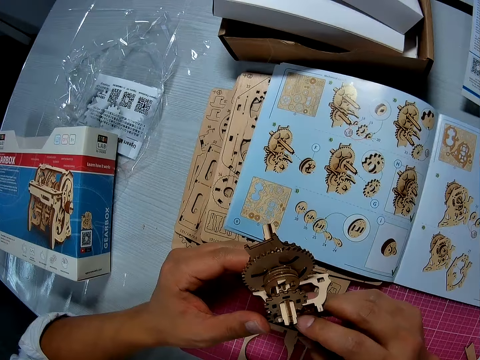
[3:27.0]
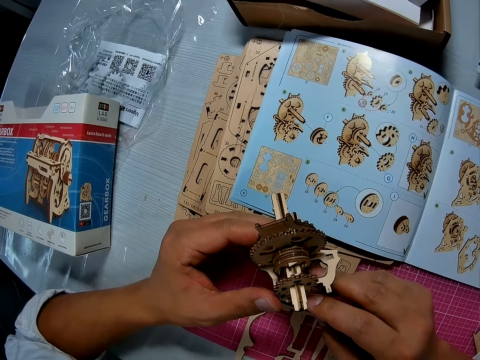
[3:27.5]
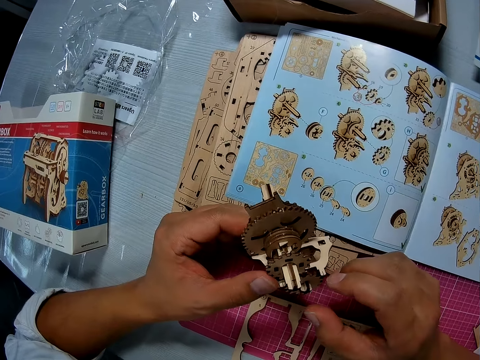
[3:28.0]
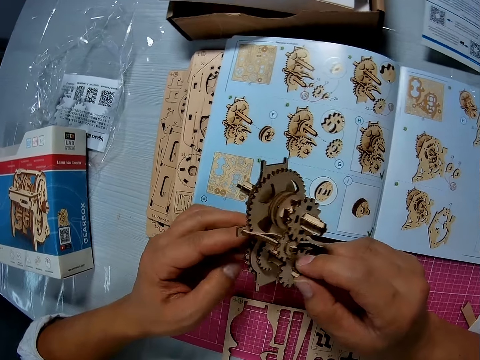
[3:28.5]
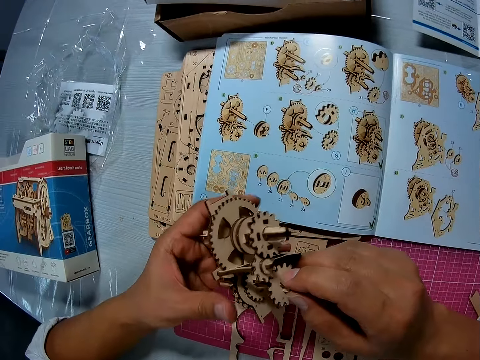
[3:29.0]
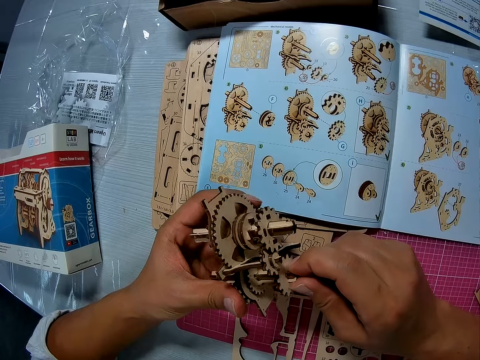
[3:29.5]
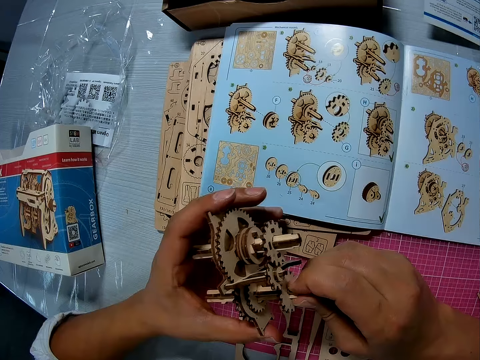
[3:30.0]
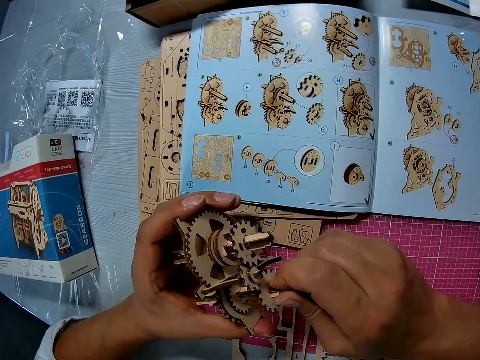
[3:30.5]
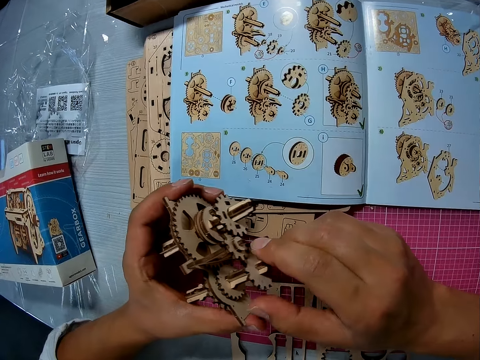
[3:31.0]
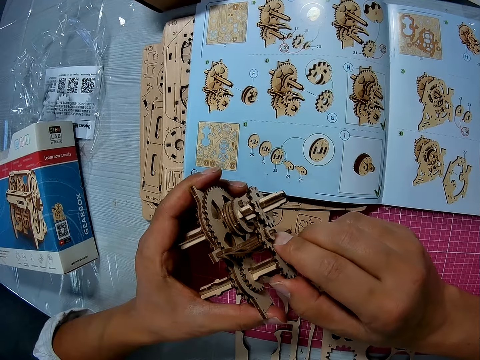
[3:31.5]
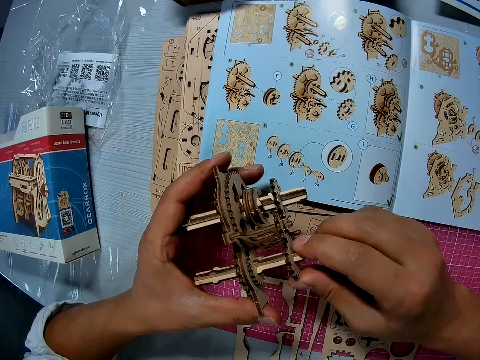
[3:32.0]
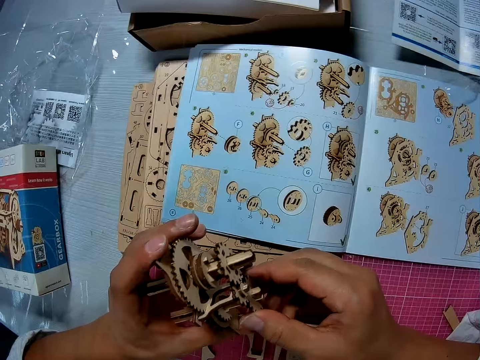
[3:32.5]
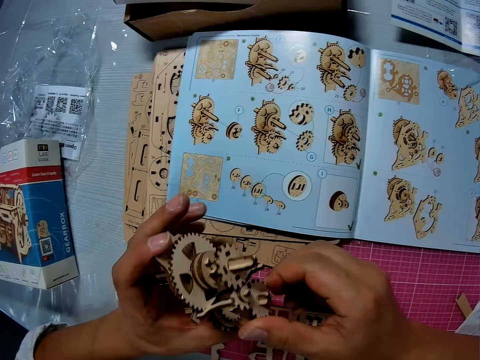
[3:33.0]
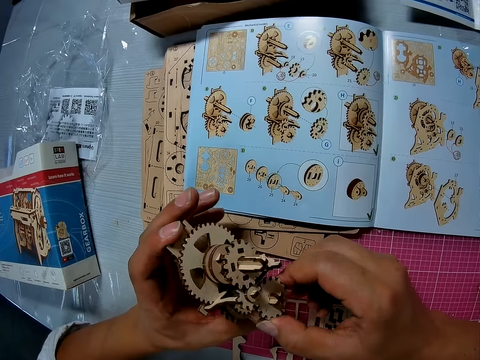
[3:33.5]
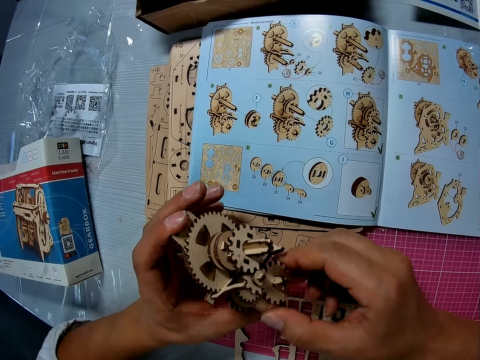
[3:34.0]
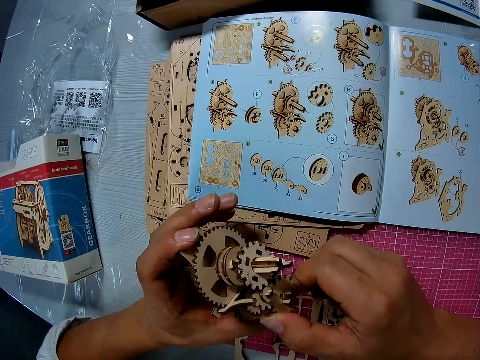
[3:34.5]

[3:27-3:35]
The camera wearer fixes the stem gear.

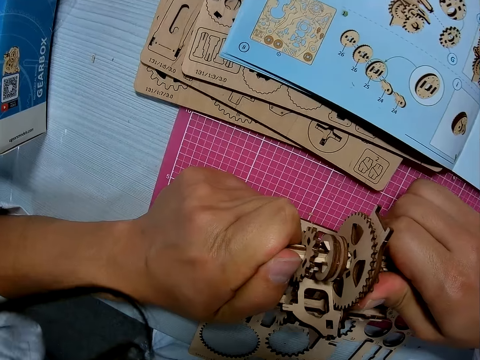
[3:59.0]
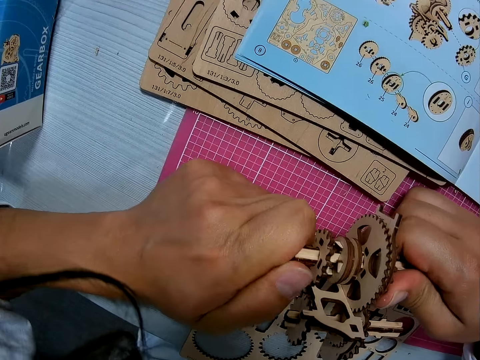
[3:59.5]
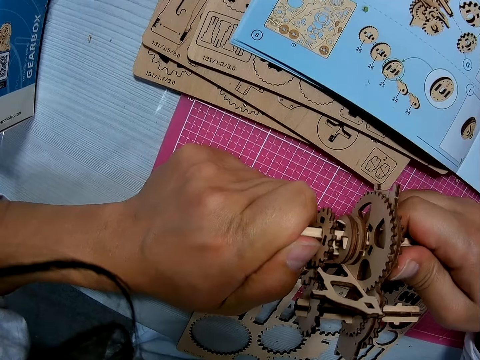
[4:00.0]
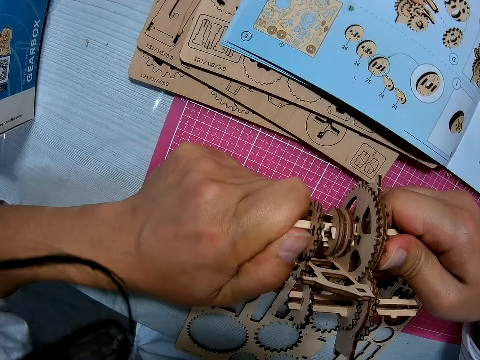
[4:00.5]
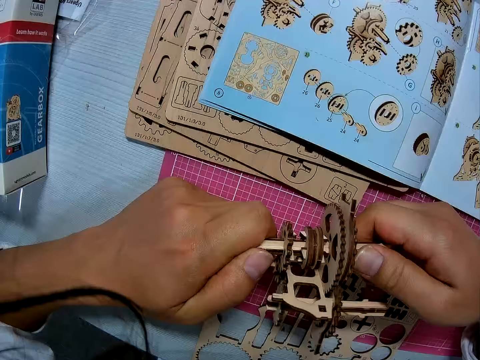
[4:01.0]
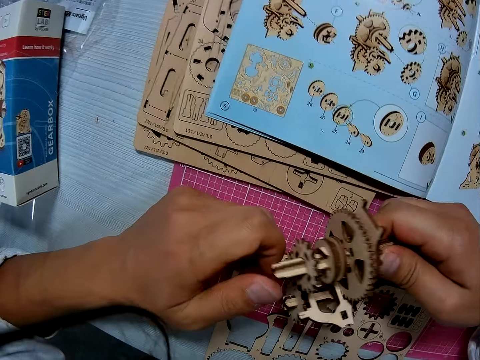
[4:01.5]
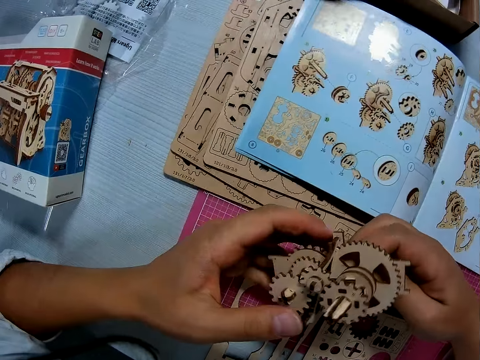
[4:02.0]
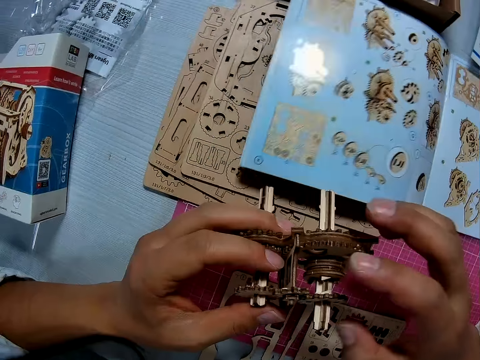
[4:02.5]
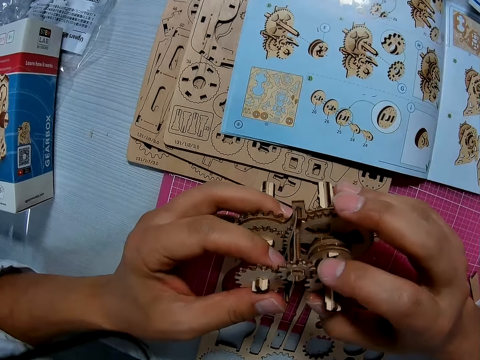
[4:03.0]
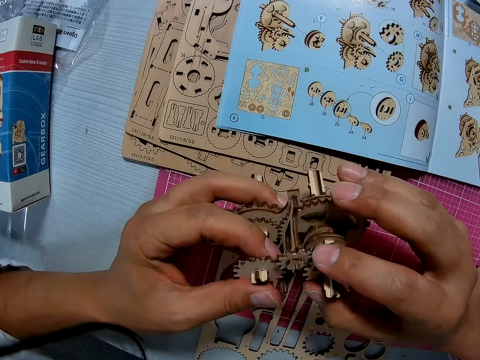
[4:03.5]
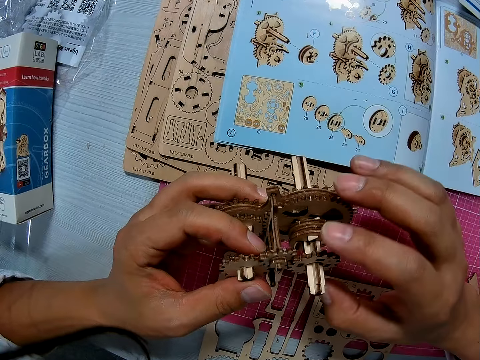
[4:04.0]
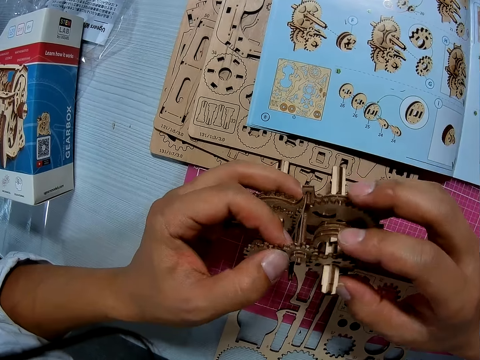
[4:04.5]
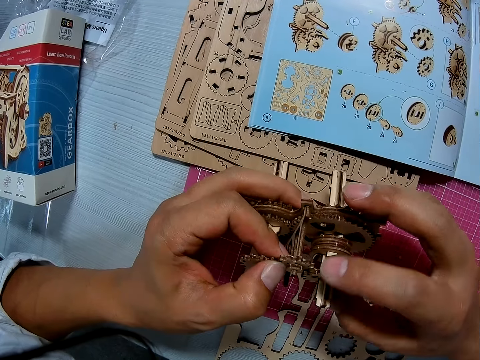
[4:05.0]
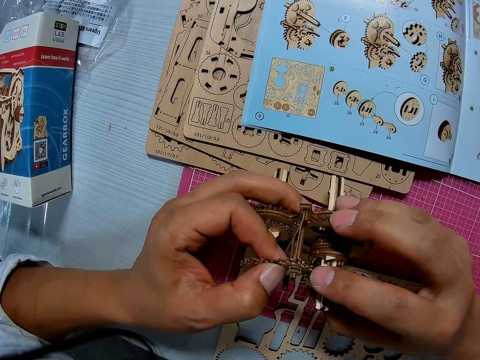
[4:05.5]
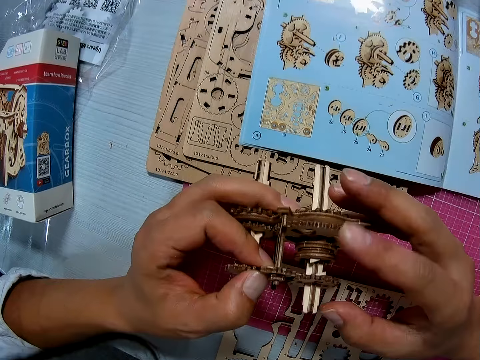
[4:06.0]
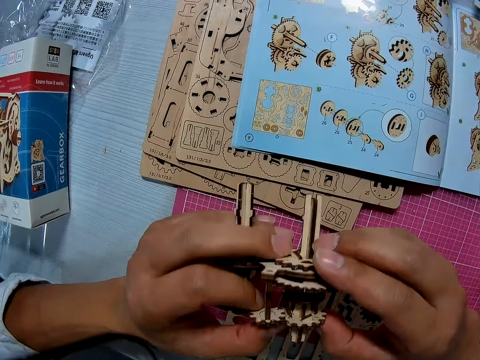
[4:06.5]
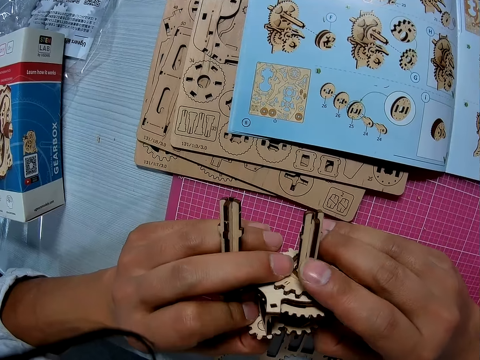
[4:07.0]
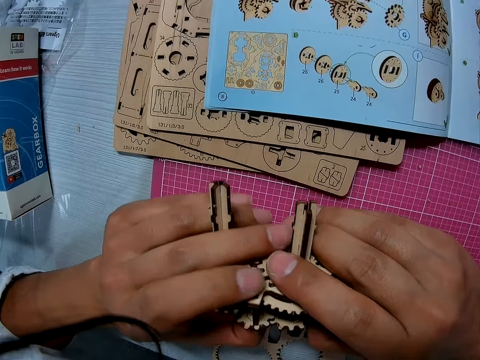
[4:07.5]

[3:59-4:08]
The camera wearer pushes a paper on a table with his right hand. He continues to work on the paper gear assembly with both hands.

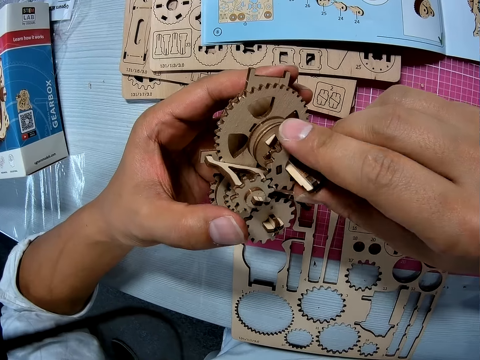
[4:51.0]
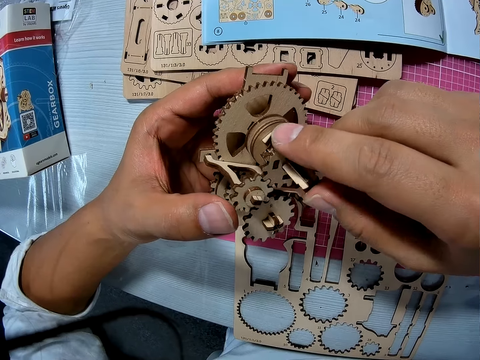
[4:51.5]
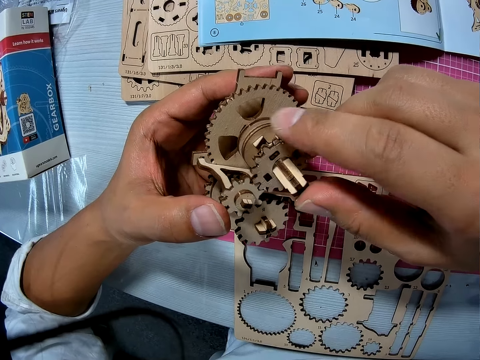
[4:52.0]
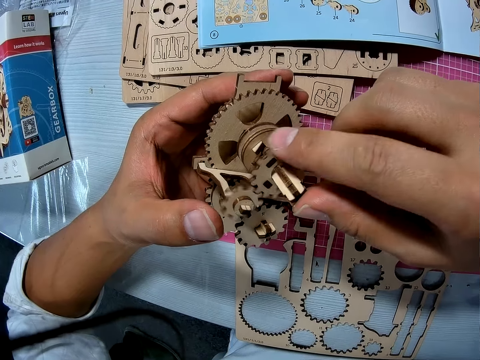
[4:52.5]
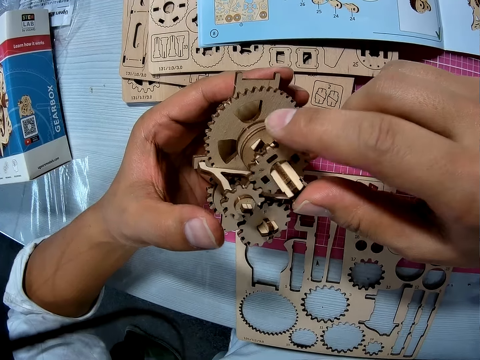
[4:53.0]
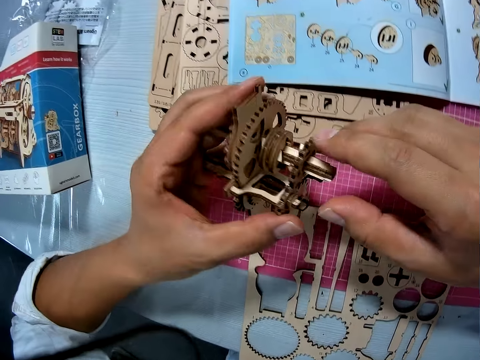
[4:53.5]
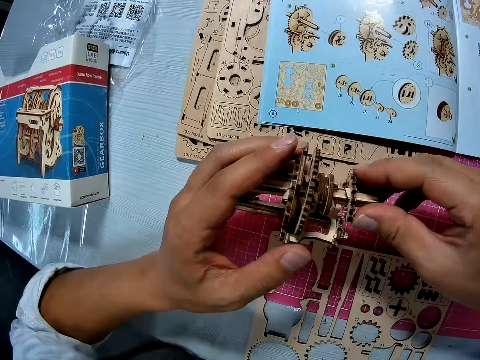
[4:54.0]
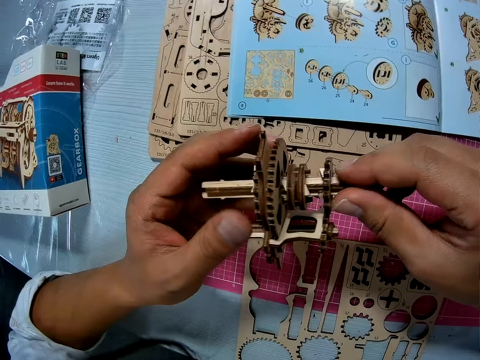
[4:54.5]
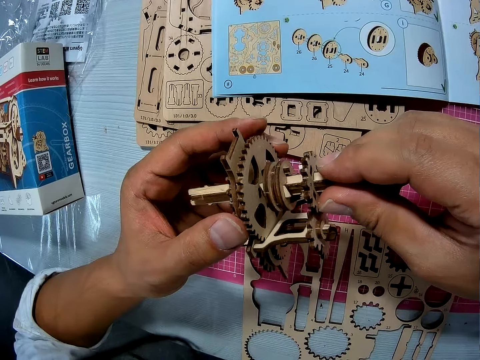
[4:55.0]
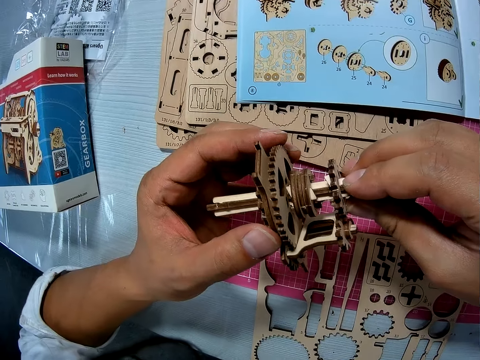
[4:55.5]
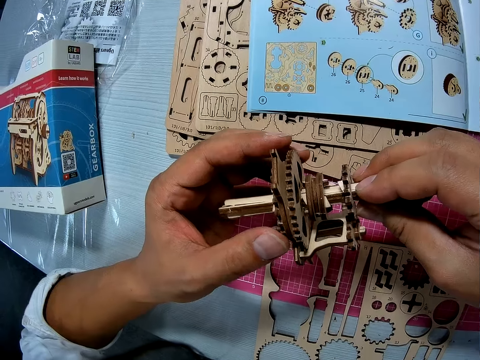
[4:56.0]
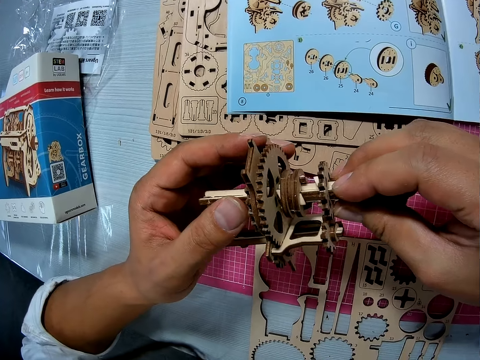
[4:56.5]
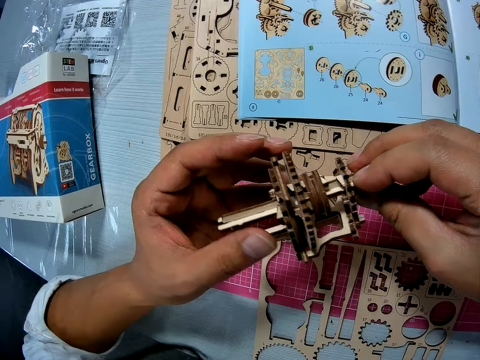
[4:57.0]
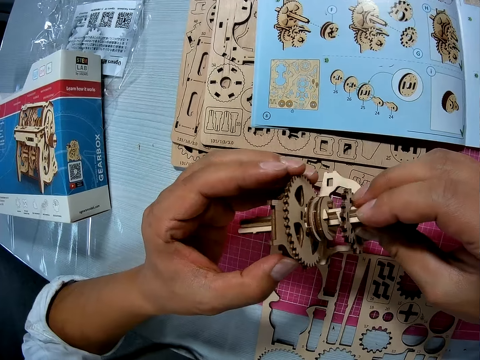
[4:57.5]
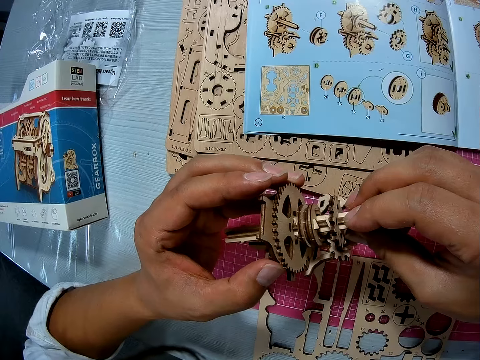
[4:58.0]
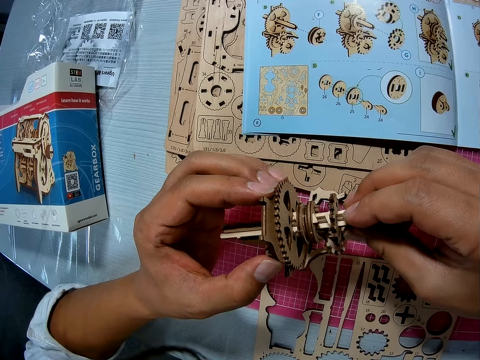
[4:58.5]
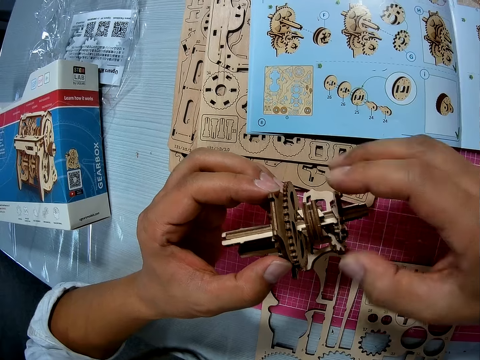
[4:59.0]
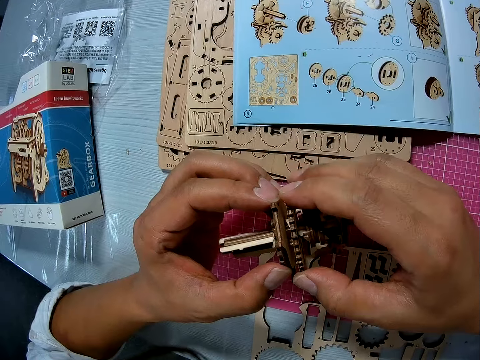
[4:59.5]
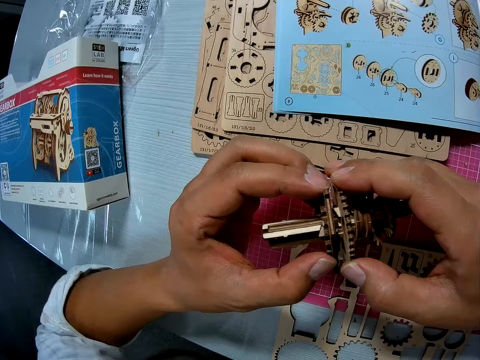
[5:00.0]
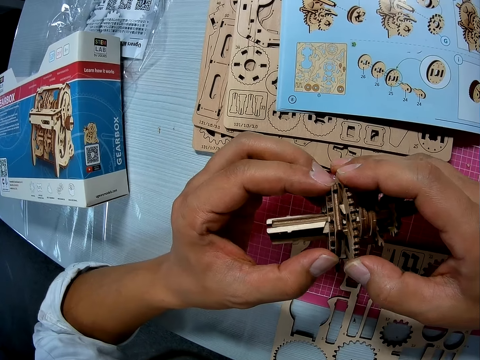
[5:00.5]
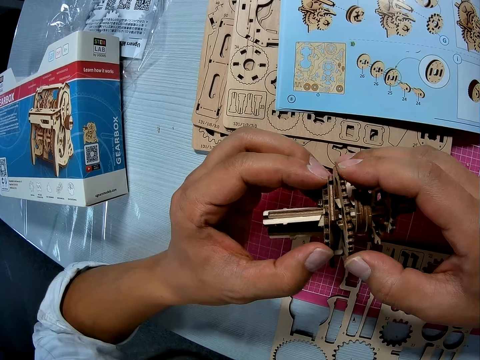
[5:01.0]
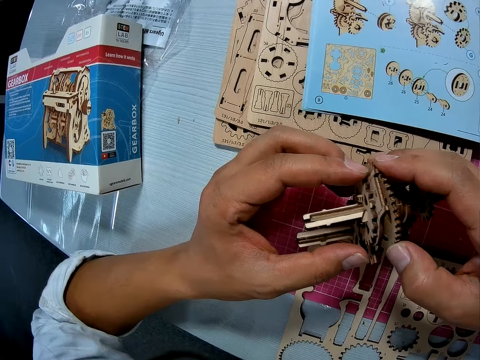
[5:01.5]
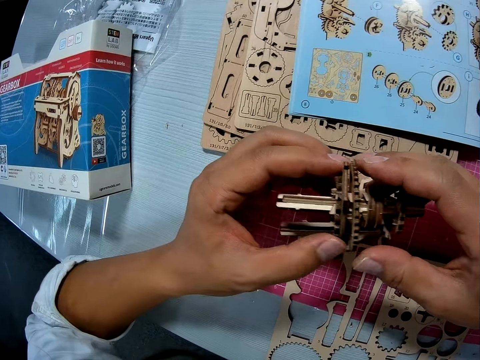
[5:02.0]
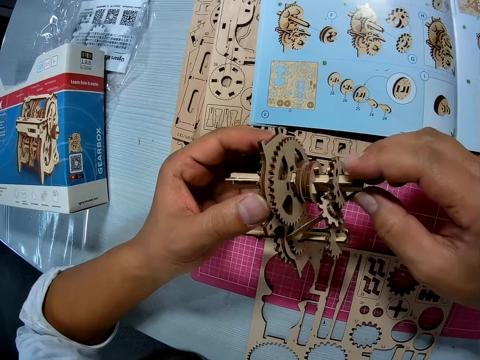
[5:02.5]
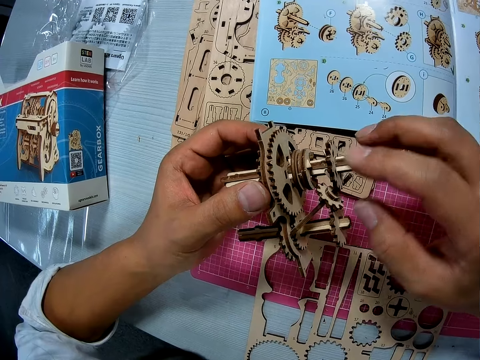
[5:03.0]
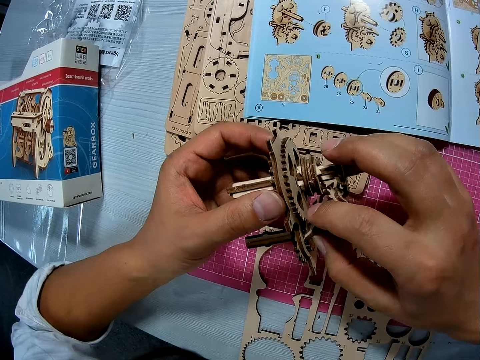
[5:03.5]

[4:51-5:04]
The camera wearer rotates the gearbox. They touch the stem gearbox. They pull a section of the gearbox. They touch the stem gearbox.
